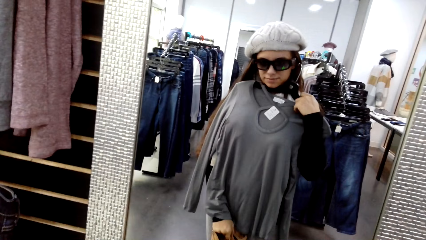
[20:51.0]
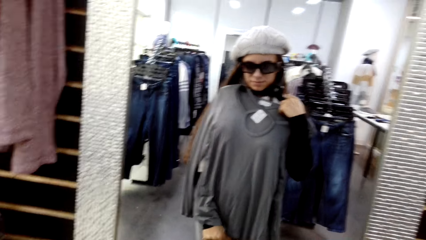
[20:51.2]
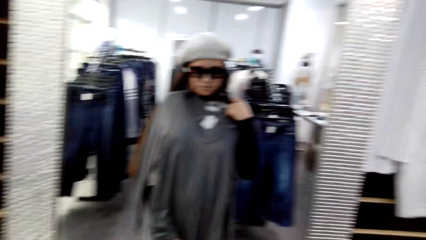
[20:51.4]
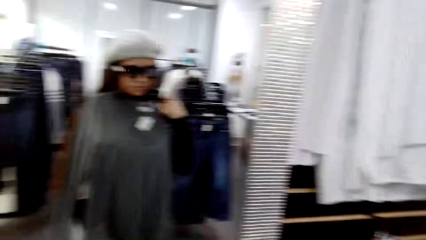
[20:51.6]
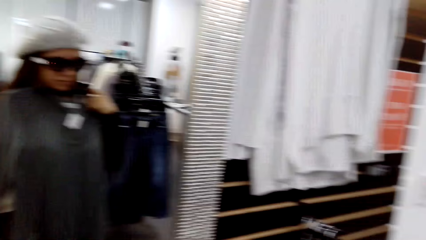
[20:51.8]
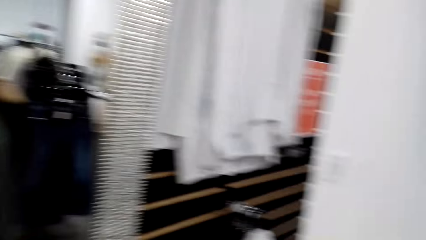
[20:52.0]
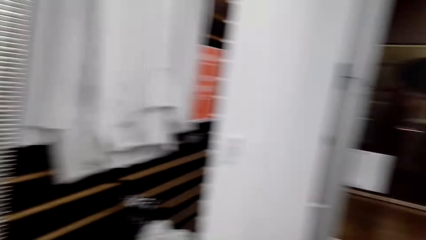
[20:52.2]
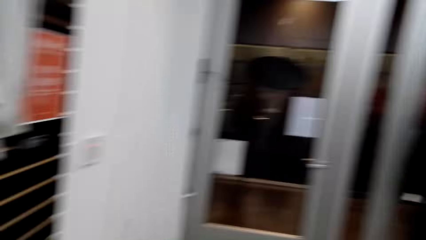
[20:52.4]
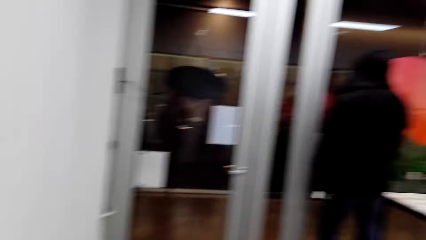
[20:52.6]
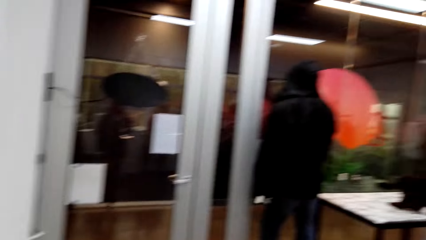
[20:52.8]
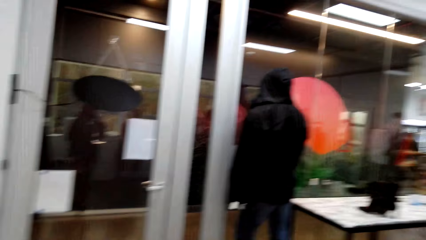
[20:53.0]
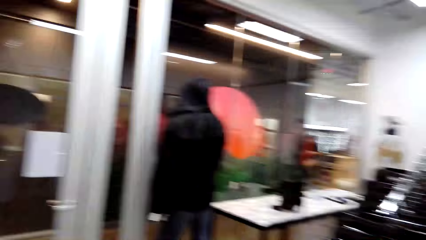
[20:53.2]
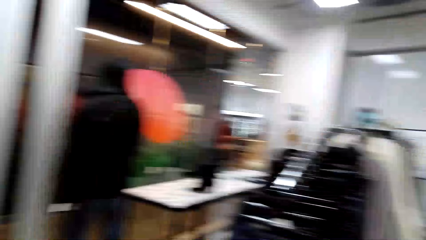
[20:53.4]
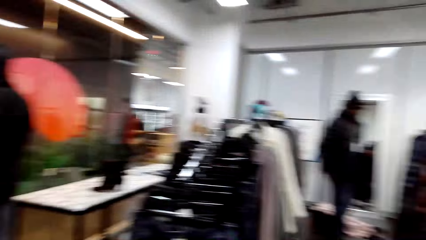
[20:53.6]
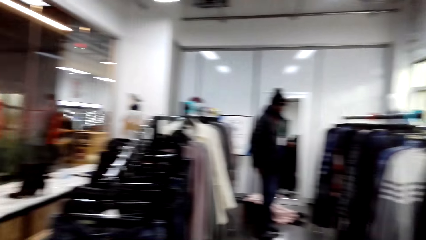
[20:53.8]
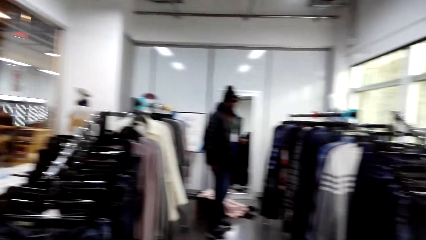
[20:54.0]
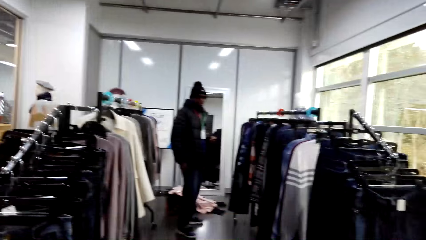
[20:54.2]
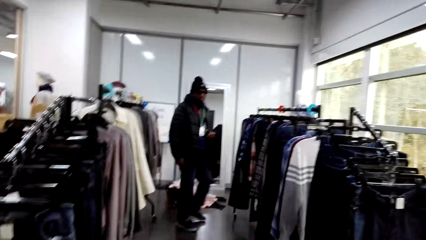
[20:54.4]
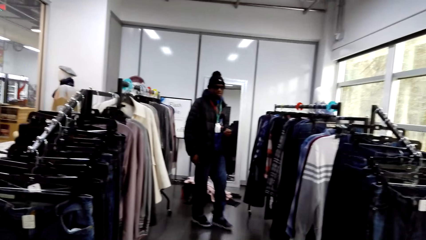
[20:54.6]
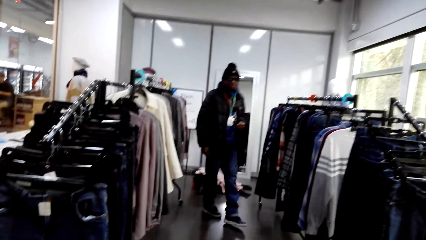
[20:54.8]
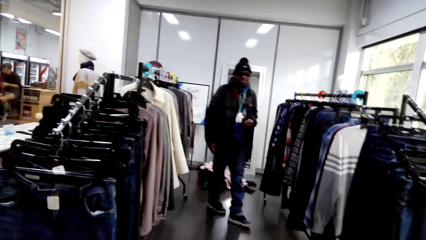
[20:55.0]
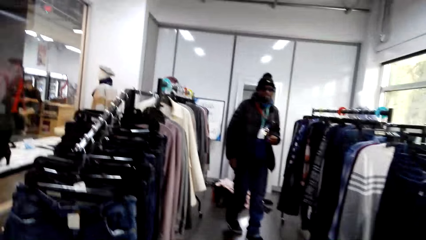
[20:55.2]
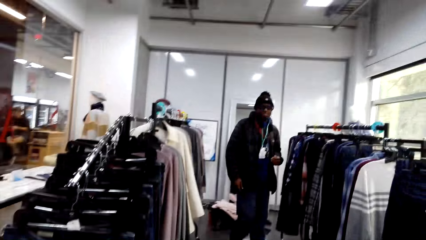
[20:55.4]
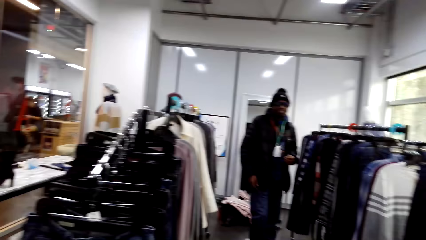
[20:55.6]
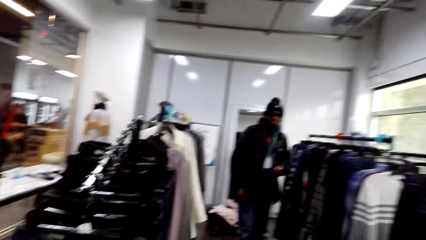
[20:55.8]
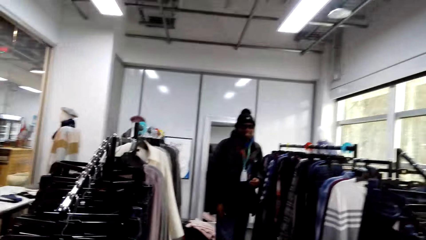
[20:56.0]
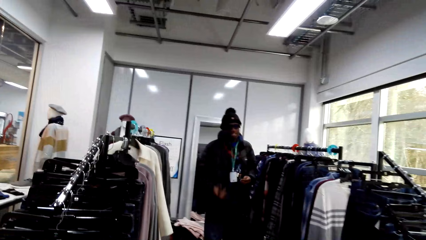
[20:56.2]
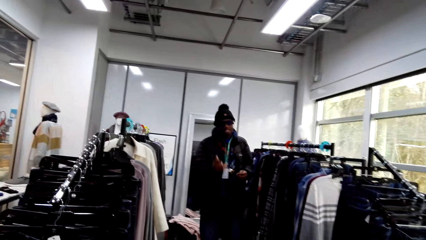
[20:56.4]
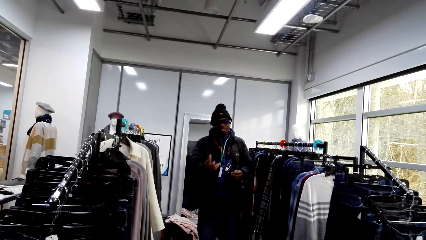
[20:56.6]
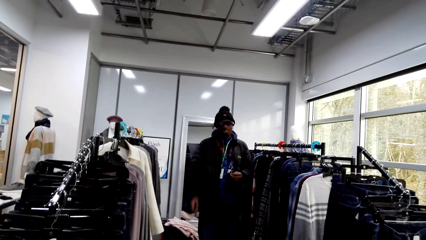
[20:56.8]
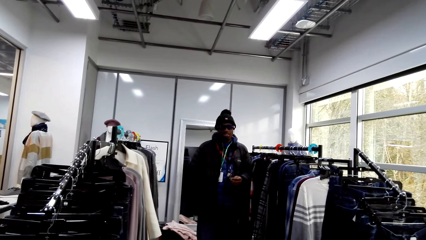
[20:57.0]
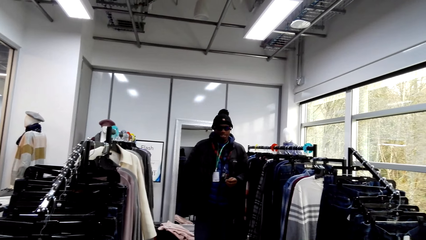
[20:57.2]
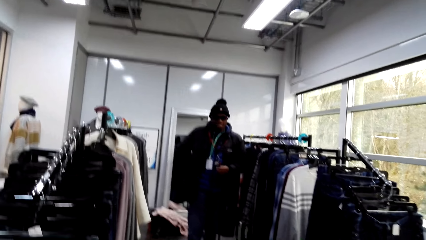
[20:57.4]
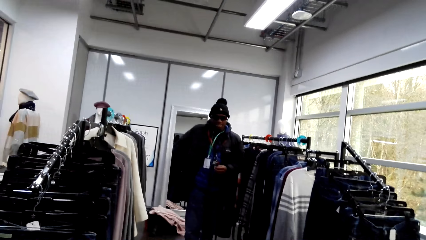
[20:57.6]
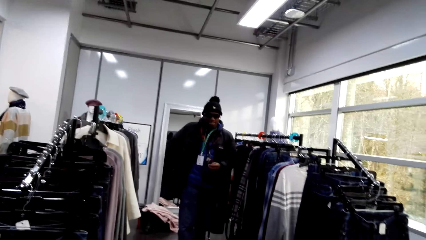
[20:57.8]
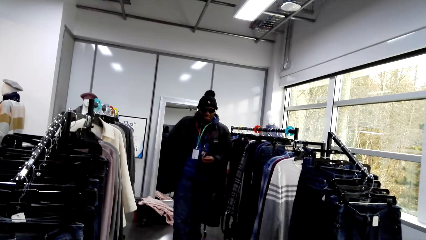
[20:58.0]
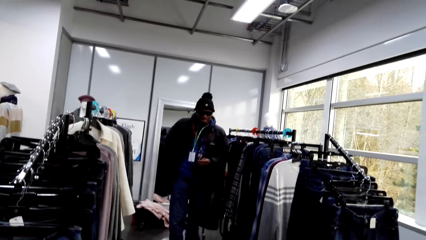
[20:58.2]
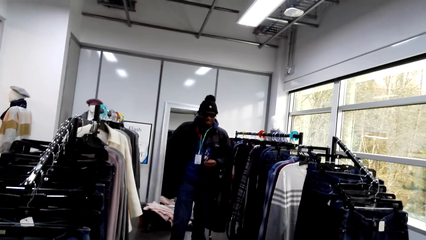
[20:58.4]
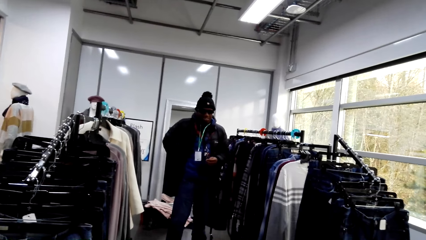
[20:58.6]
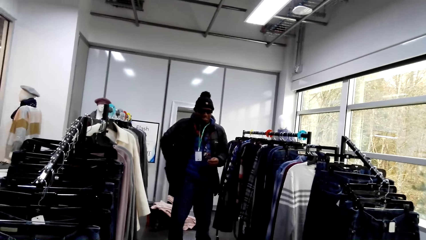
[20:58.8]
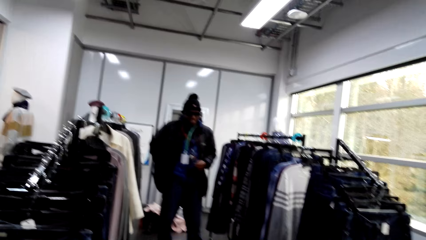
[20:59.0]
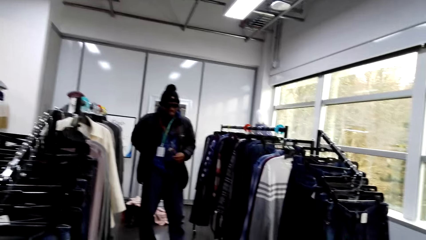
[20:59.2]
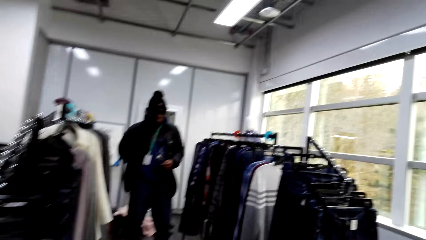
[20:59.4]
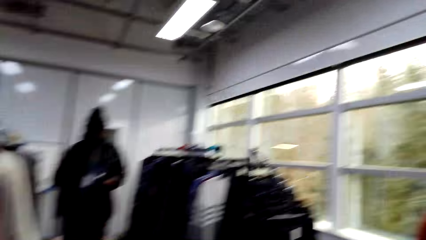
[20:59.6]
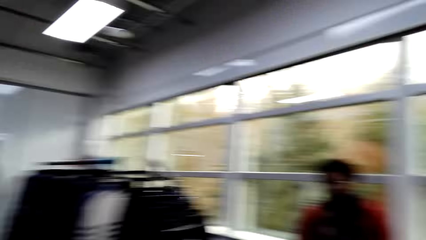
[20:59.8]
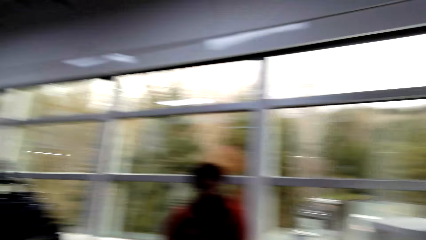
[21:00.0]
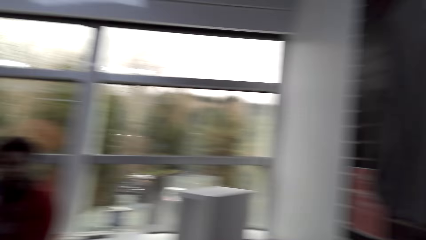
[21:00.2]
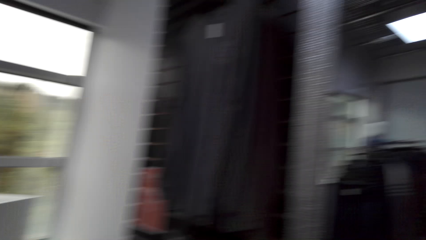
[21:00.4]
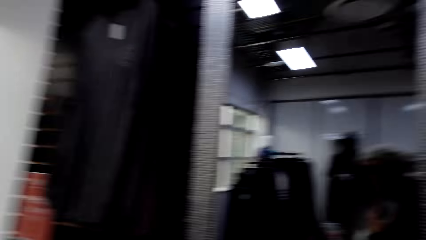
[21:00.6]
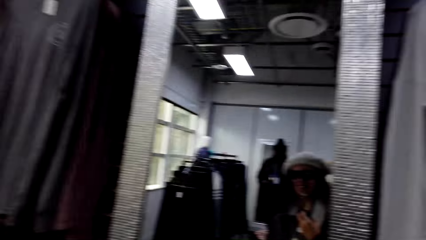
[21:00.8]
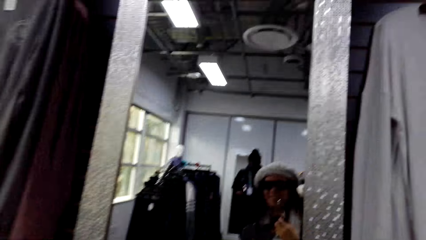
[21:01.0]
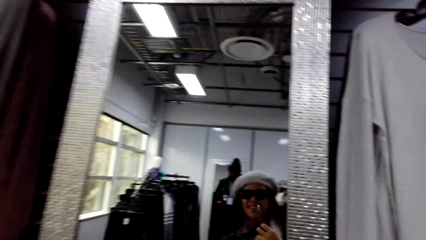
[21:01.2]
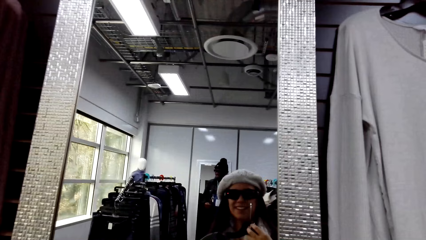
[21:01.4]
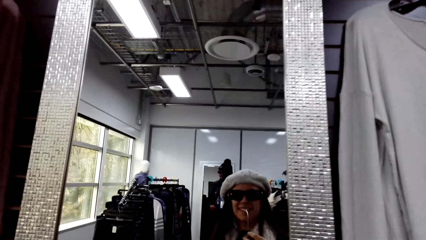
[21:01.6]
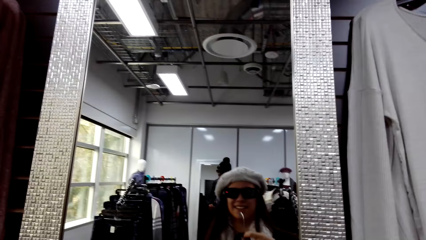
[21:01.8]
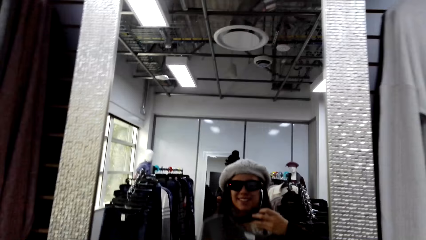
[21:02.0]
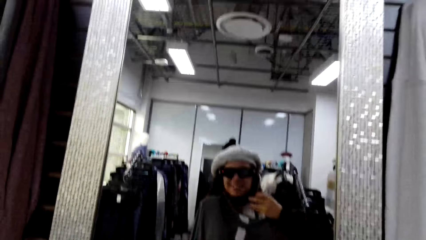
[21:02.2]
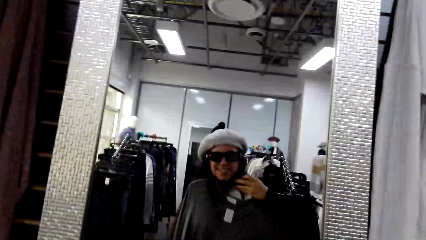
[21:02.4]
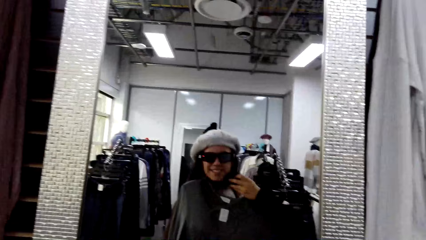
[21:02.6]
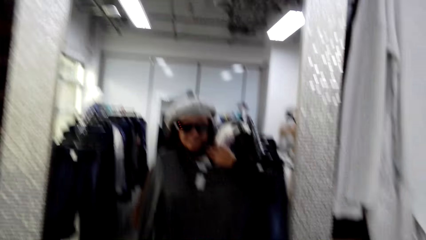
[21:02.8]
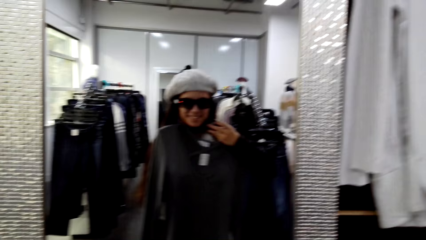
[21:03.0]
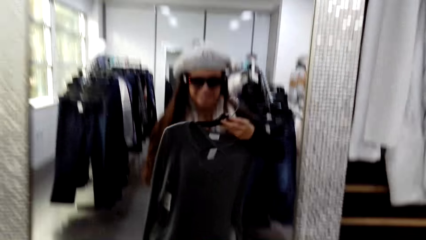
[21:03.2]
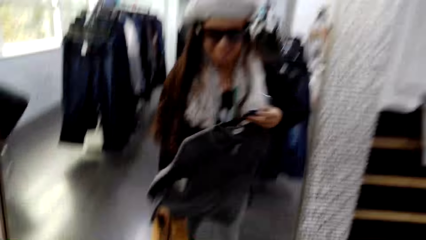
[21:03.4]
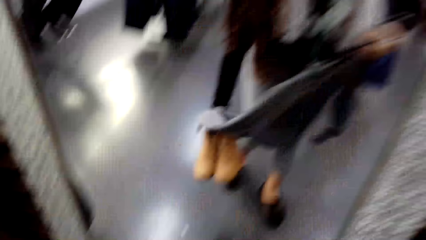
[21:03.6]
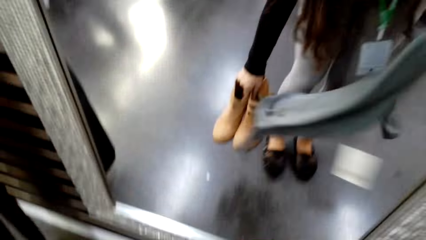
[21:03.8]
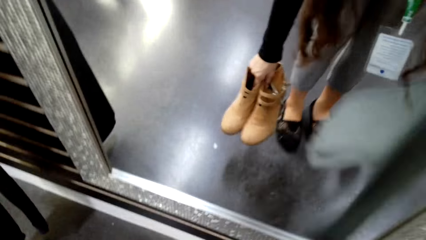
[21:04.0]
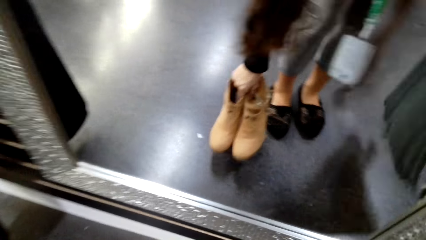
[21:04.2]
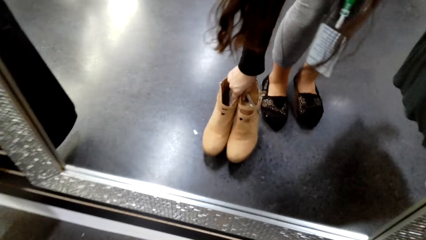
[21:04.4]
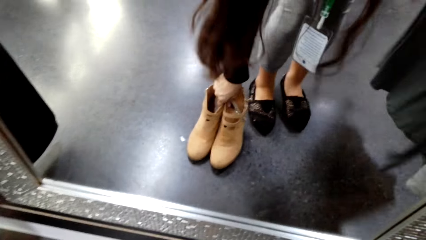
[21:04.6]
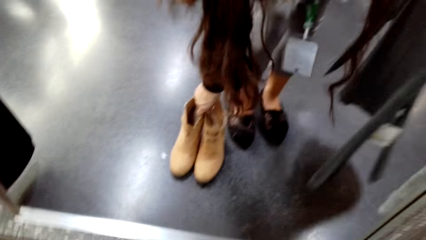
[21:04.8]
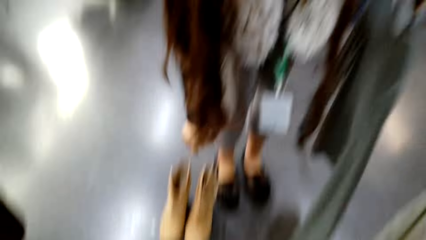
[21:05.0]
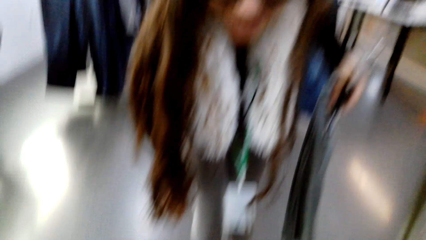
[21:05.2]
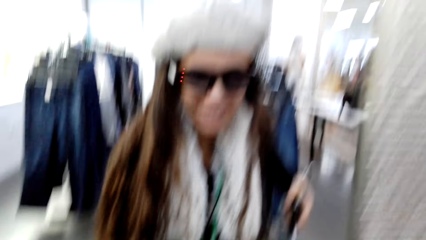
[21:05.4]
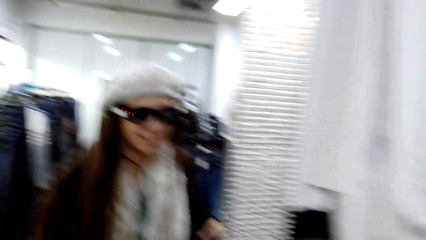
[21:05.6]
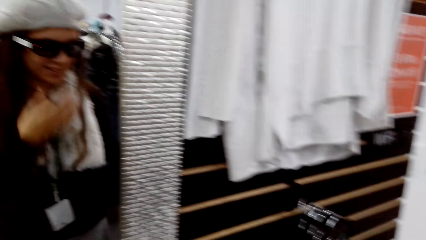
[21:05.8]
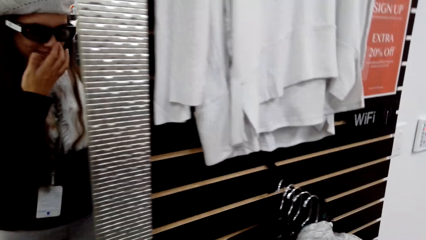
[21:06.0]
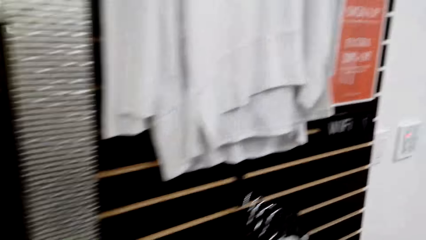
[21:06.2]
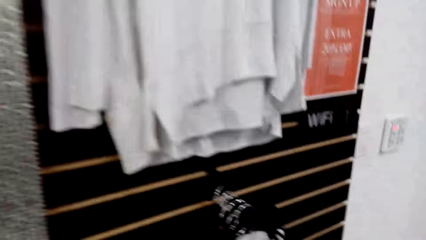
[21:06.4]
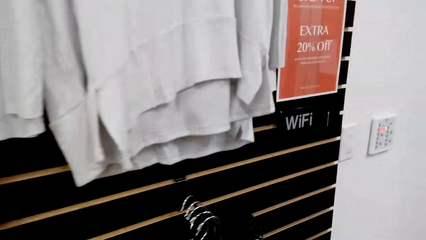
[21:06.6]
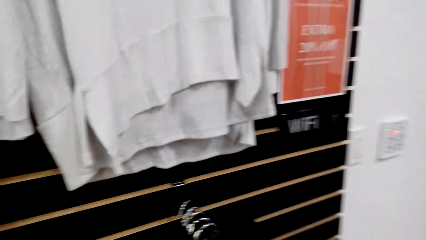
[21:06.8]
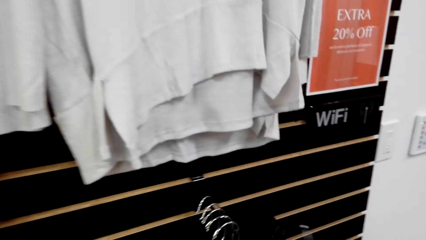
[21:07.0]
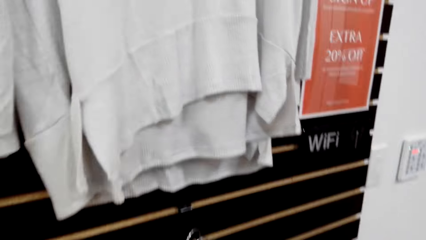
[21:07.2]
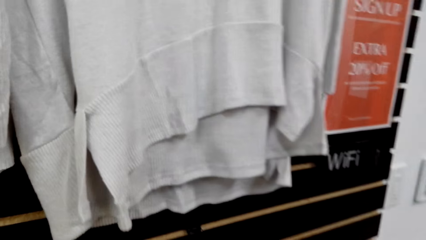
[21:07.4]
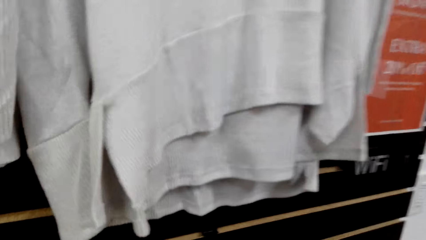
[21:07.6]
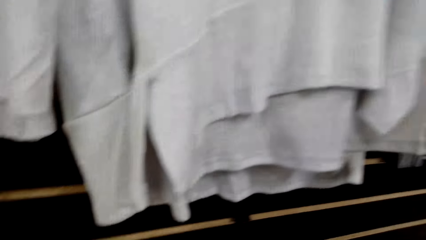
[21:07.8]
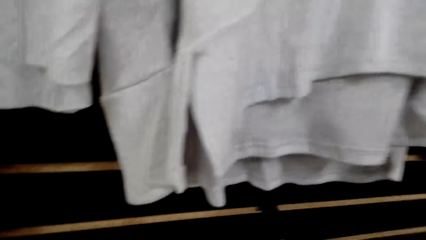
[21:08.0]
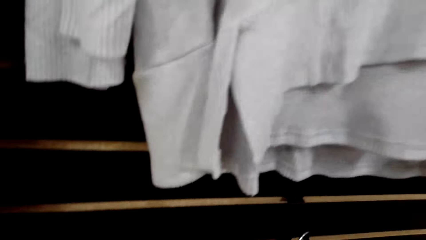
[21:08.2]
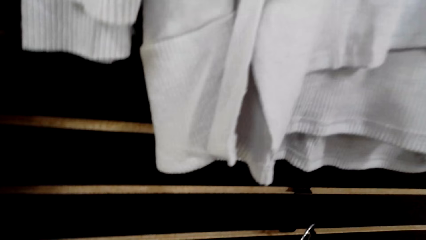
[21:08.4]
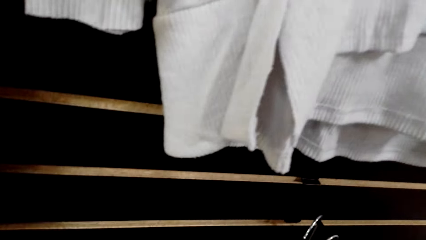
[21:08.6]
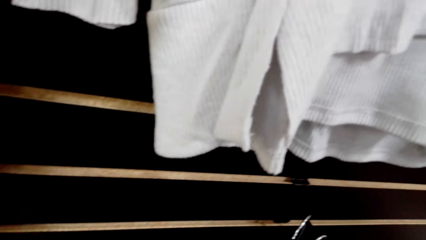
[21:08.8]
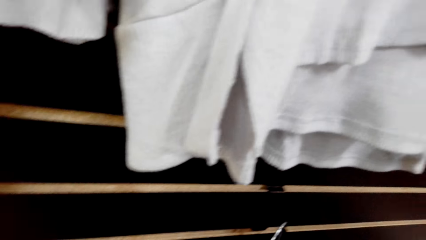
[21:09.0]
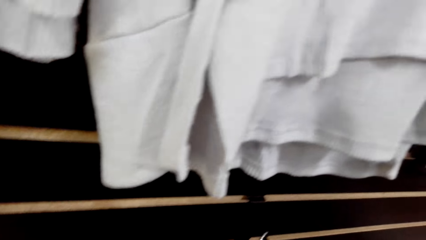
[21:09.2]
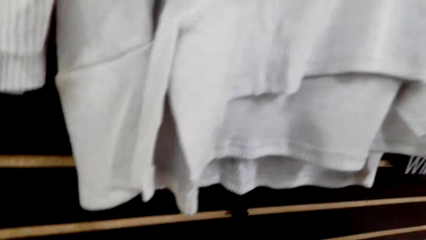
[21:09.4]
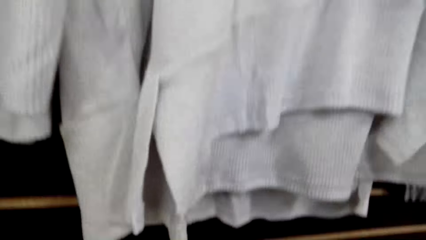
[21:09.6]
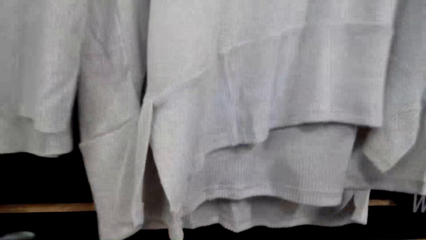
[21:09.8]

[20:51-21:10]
The camera wearer looks around the shop. A man walks towards the camera wearer and gestures at the camera wearer. The man answers a woman. The camera wearer looks around the boutique. They turn around the room. They fit a sweatshirt. They hold a t-shirt. They put the shoes on the floor. They look around the shop.
